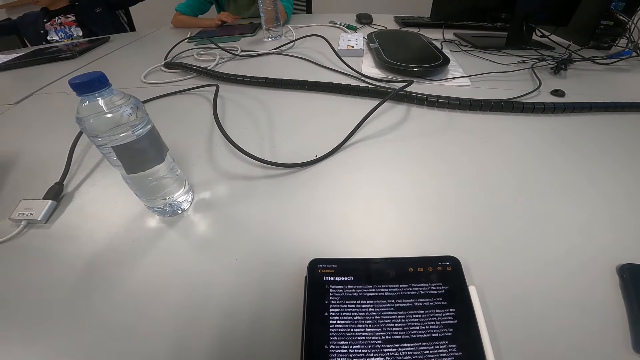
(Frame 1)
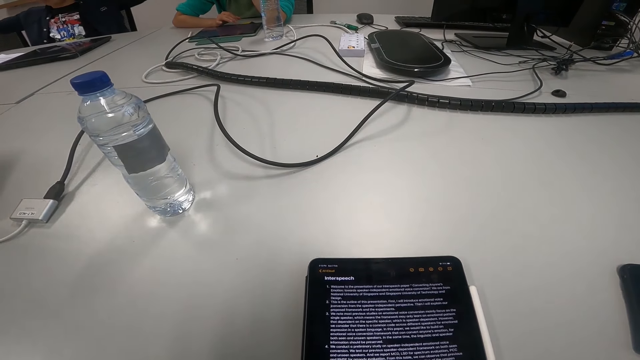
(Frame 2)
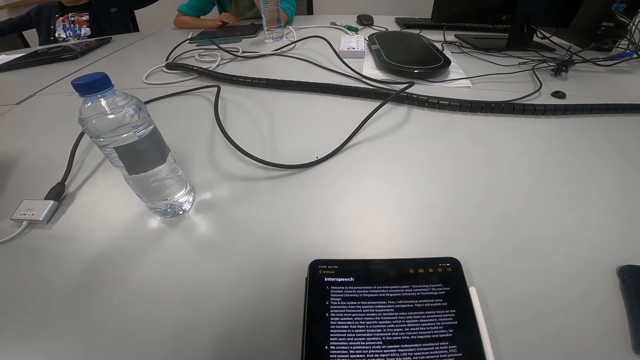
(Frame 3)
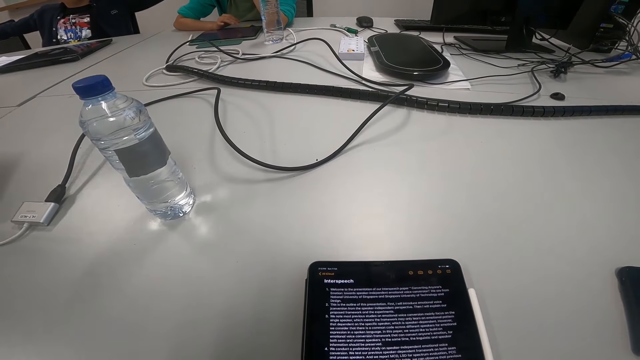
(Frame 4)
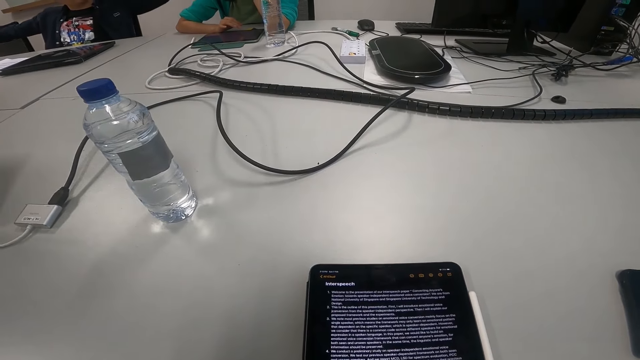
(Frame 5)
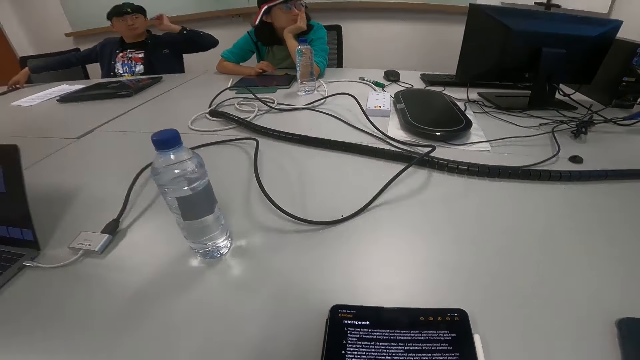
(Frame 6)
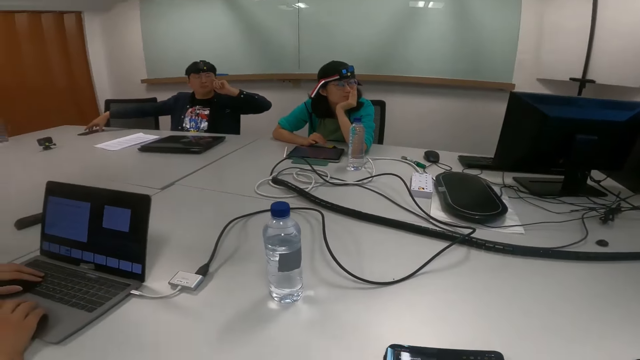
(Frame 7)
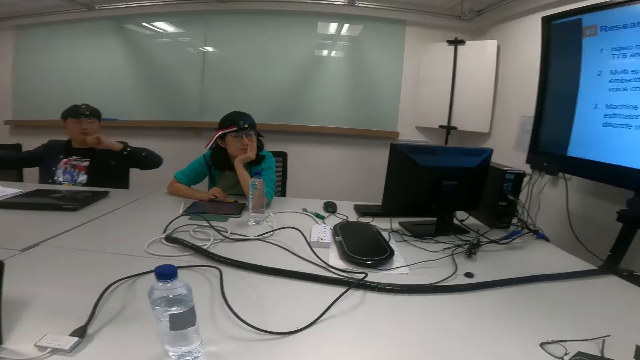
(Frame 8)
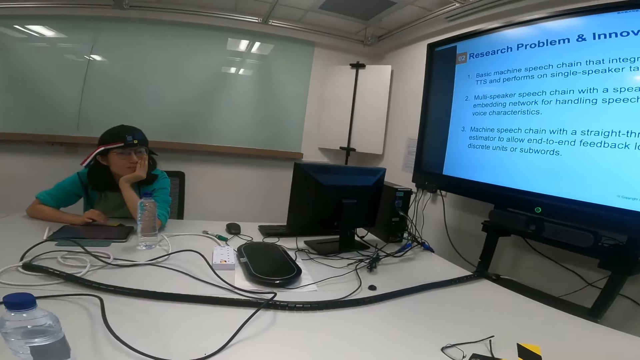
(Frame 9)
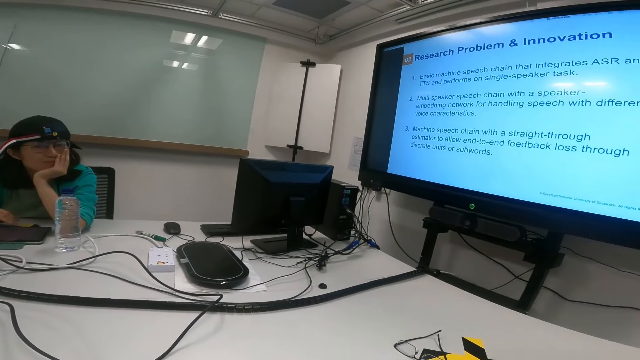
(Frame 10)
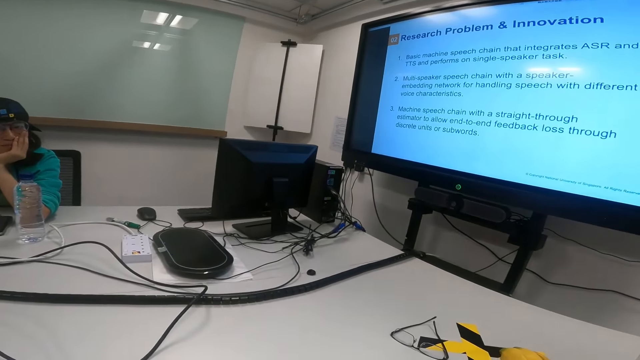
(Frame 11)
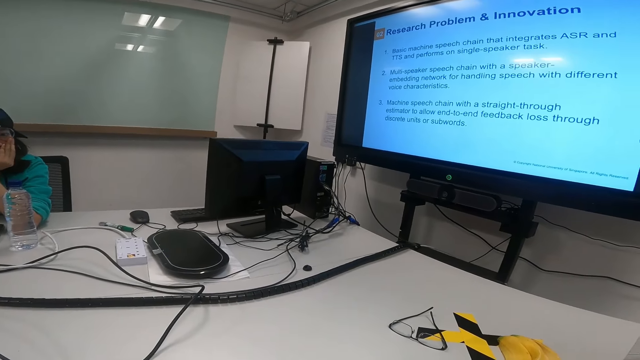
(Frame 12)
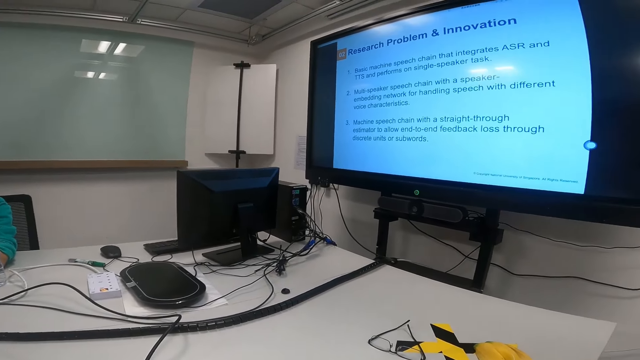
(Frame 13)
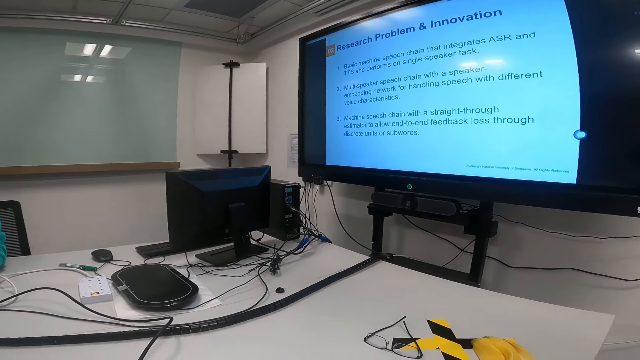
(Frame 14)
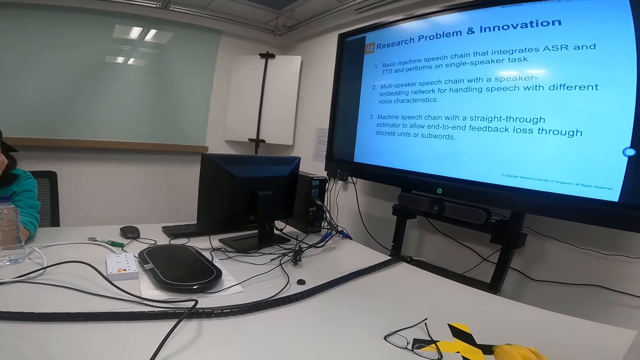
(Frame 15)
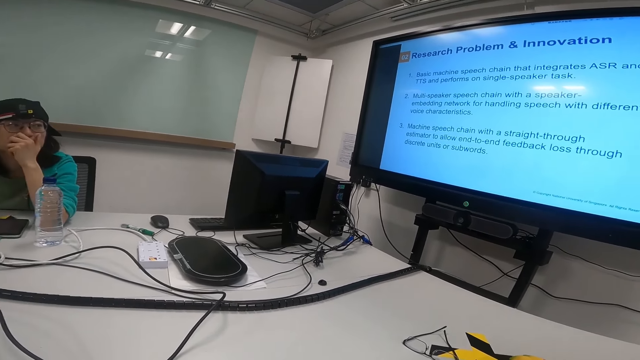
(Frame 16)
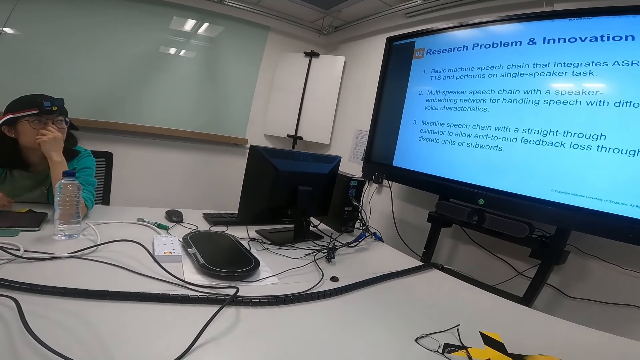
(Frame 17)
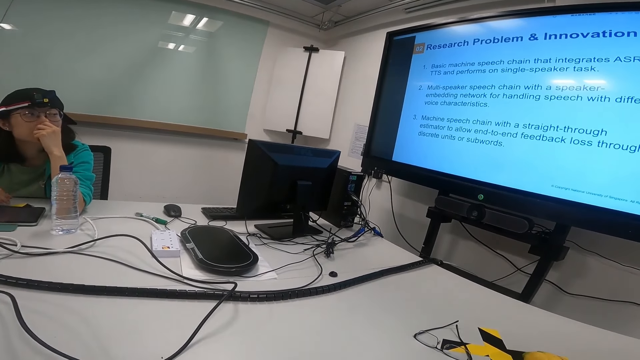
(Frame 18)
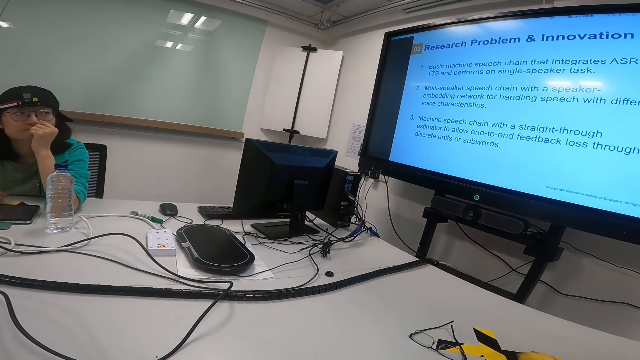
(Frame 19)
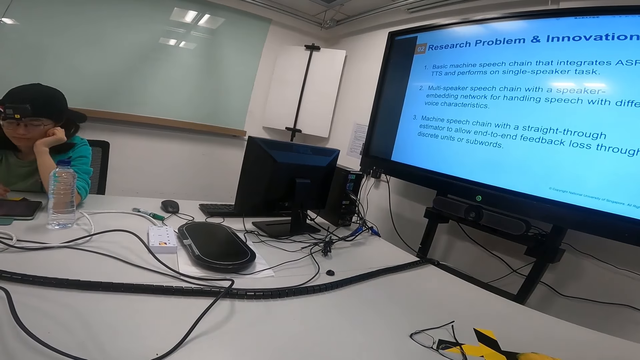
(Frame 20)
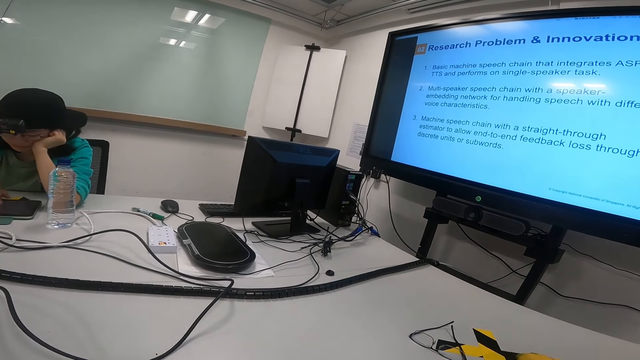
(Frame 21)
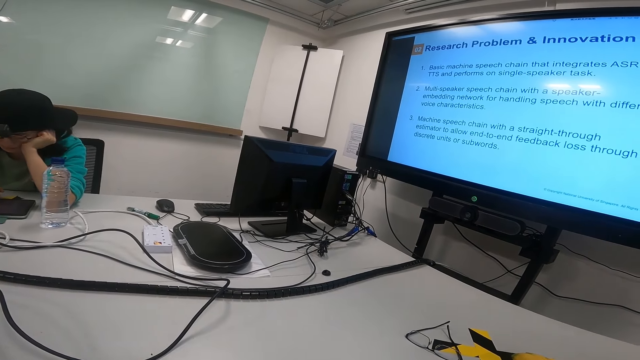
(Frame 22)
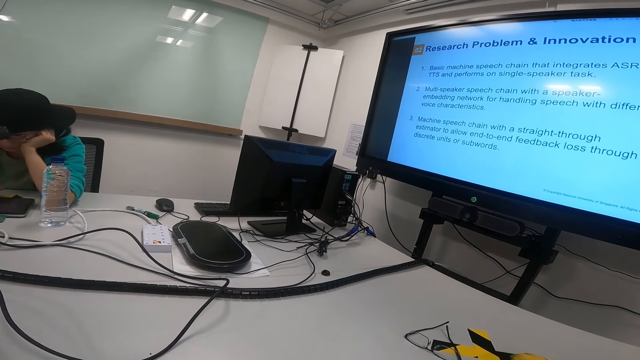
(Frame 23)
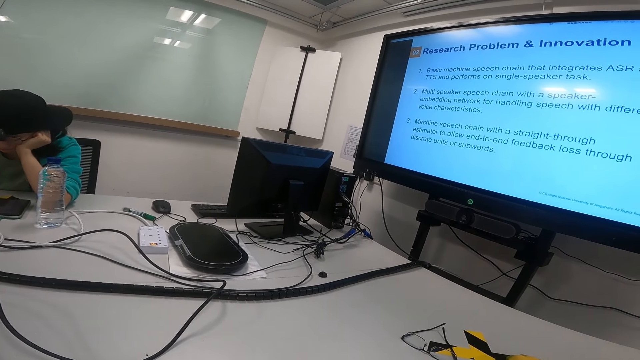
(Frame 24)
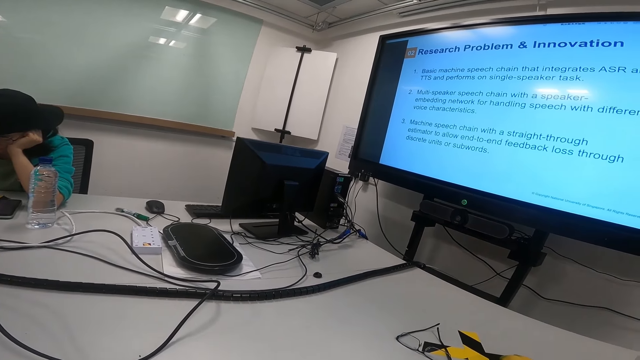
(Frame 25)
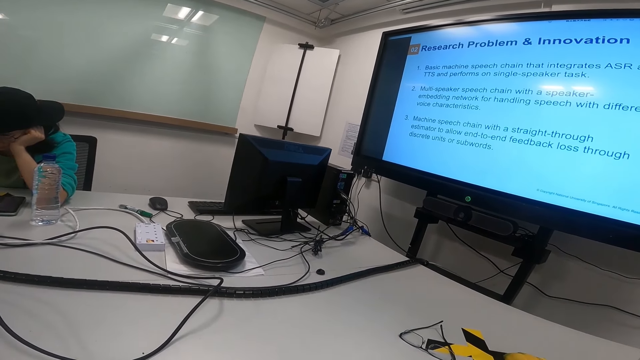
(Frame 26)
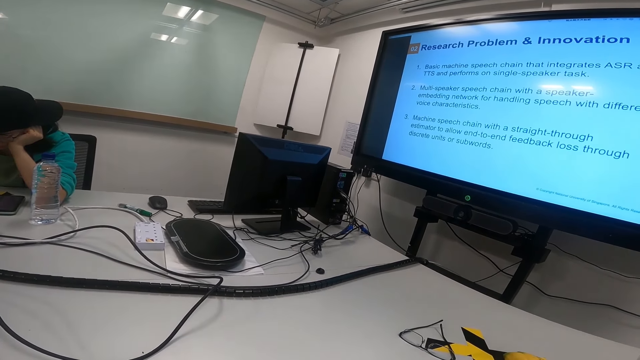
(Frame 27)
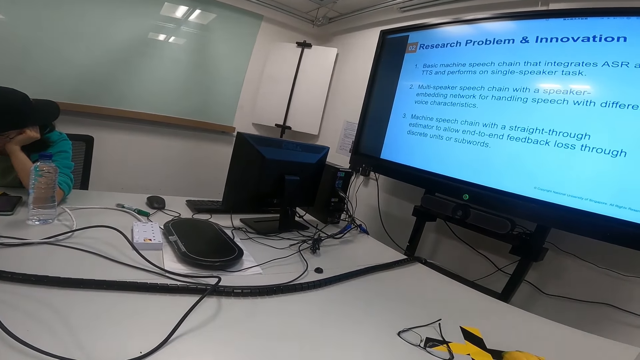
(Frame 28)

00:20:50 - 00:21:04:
The camera wearer turns around. They look at a man. The man turns to the side. The camera wearer turns to the side. They look at the screen. Another man looks down.

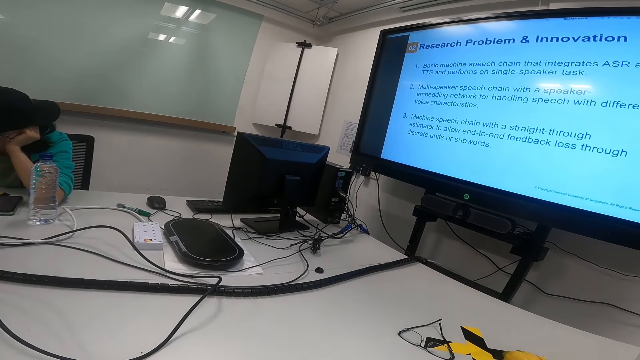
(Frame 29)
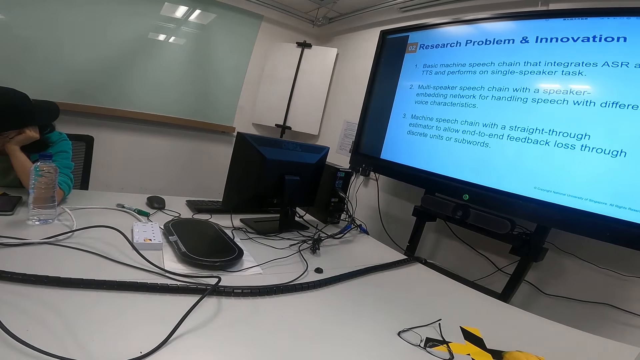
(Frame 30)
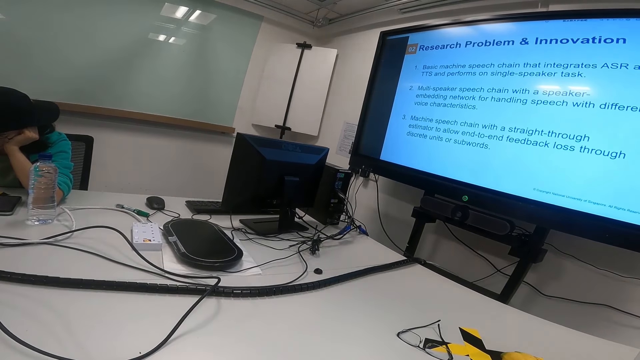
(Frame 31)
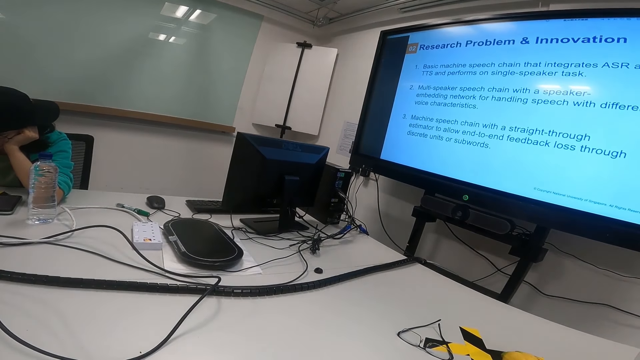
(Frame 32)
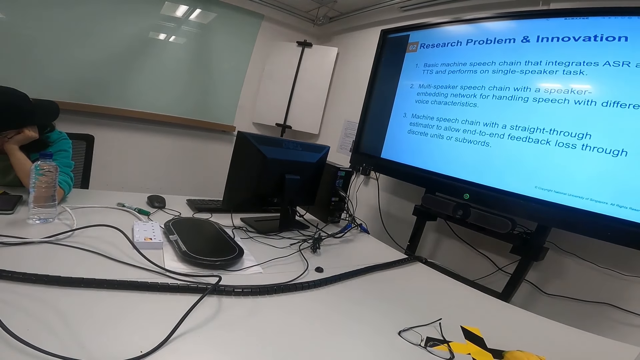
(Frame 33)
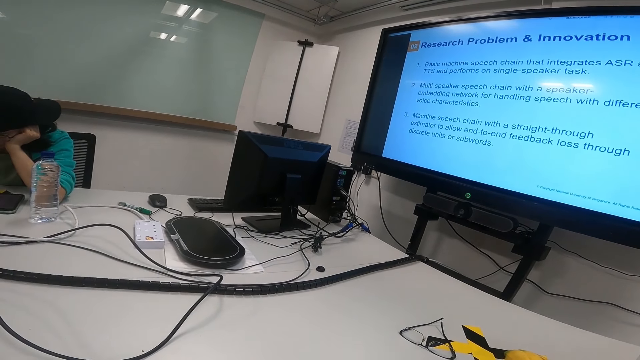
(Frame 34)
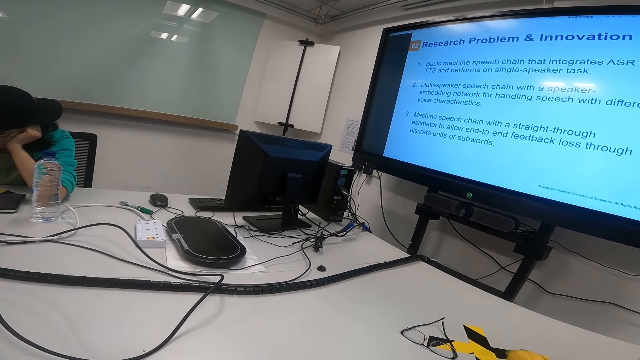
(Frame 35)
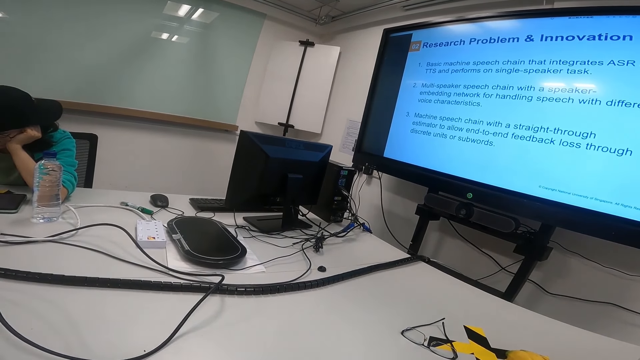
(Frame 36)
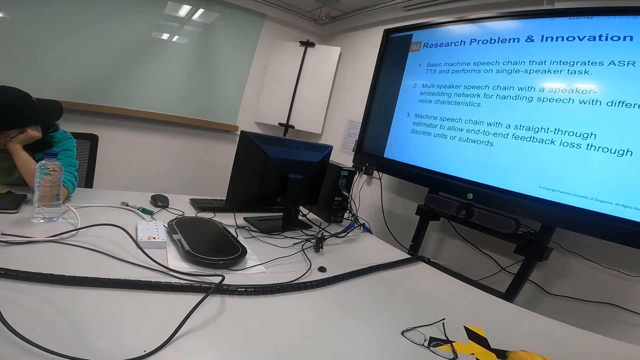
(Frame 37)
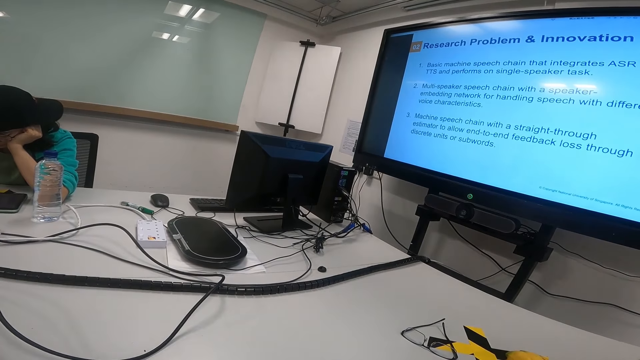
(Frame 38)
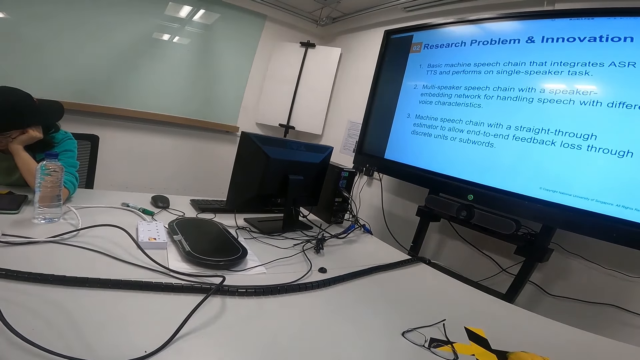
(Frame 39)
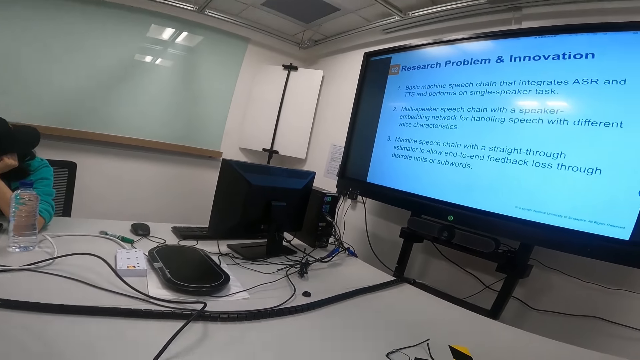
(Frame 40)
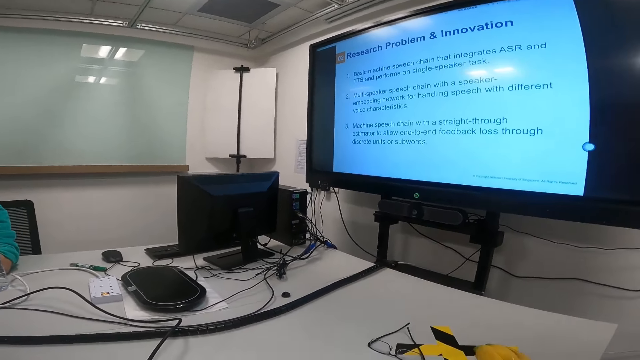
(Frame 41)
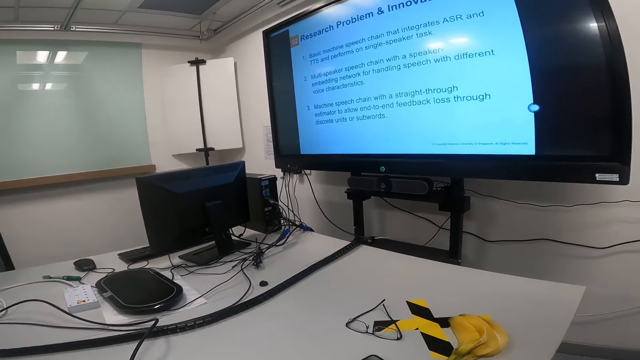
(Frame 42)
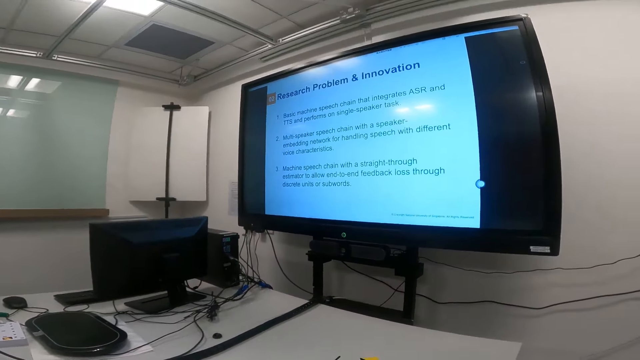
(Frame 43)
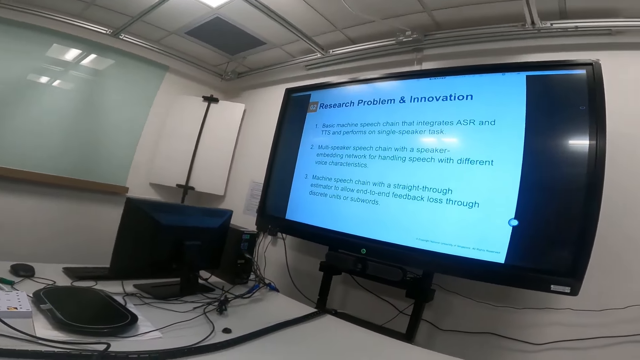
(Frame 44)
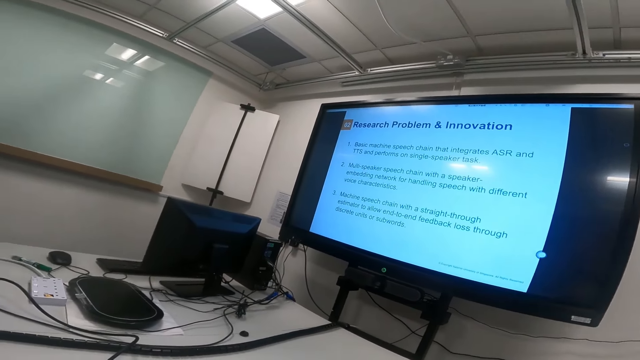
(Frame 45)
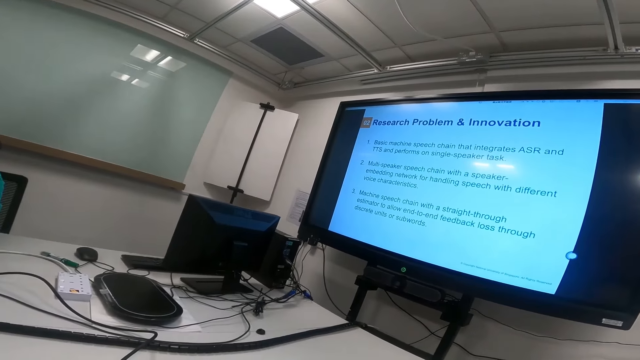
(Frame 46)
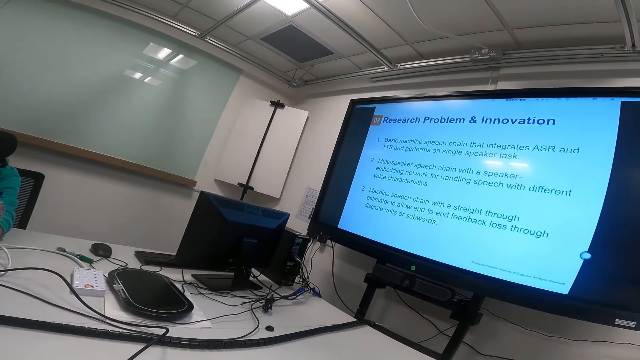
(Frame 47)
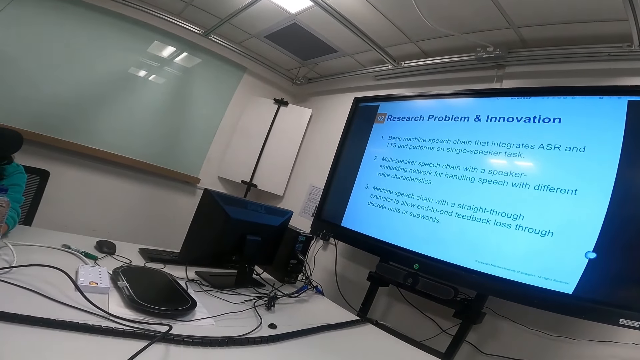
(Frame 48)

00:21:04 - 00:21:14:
The camera wearer turns to the side.
